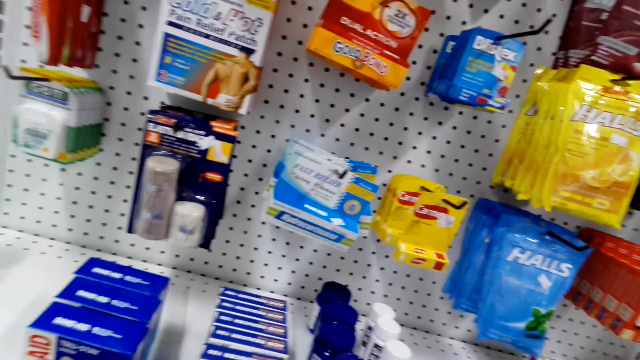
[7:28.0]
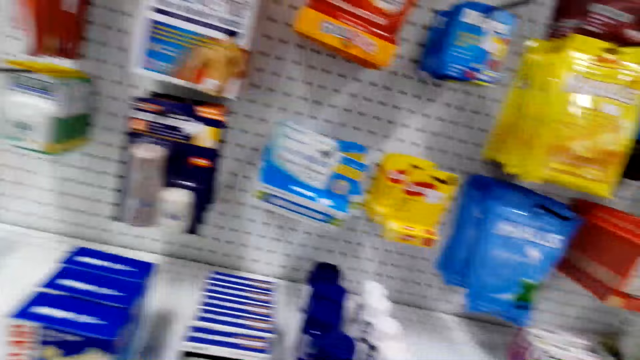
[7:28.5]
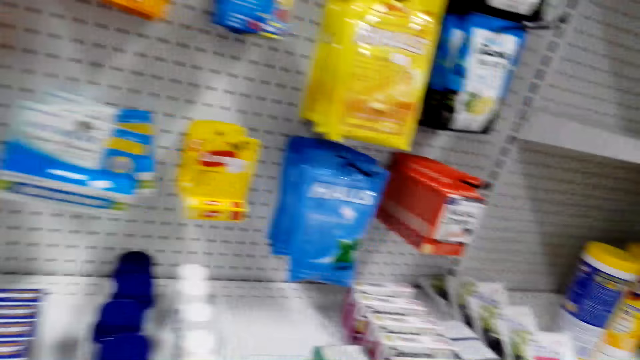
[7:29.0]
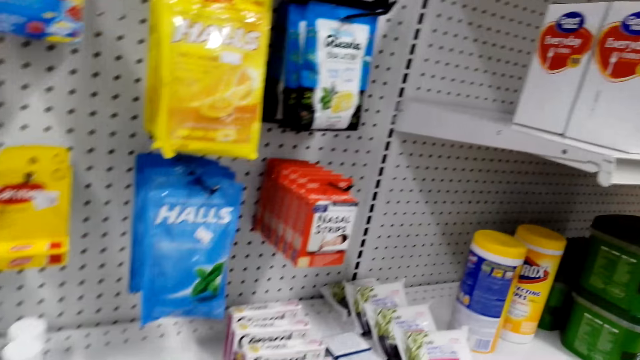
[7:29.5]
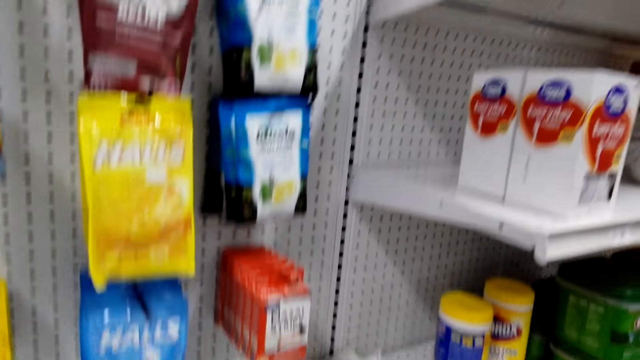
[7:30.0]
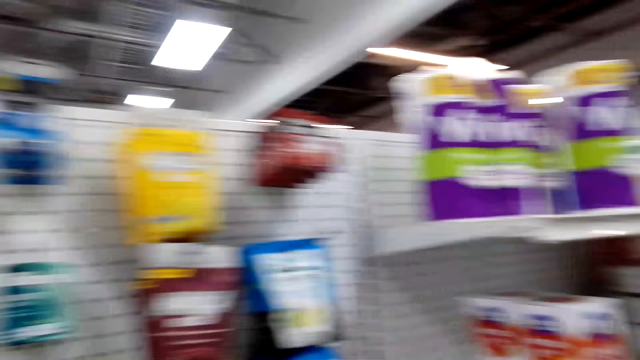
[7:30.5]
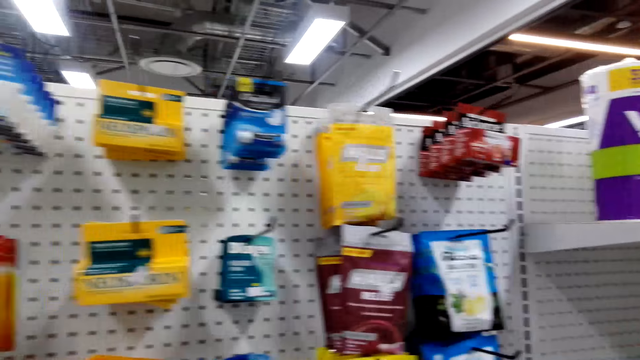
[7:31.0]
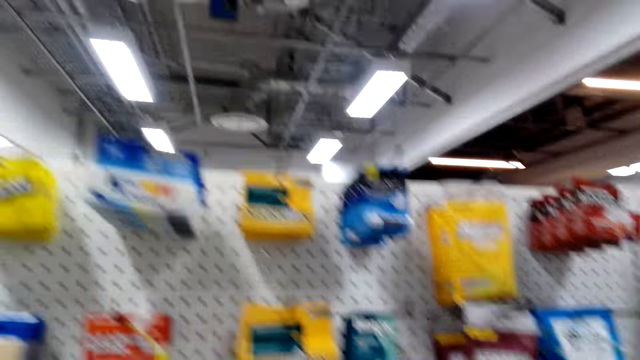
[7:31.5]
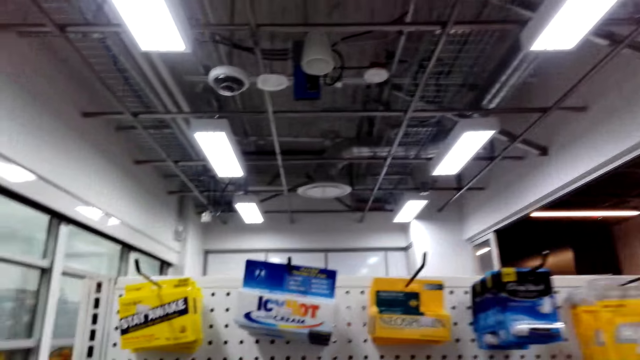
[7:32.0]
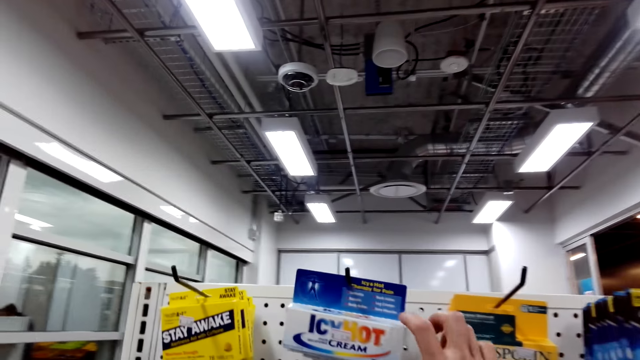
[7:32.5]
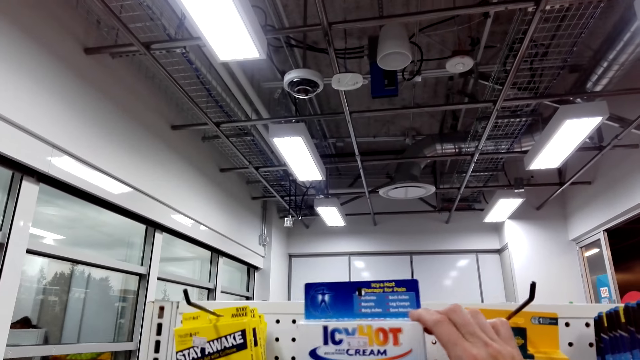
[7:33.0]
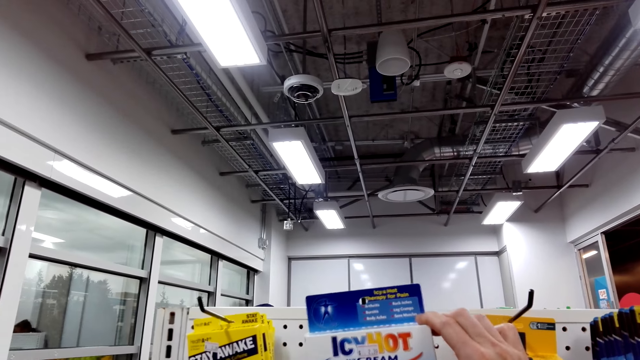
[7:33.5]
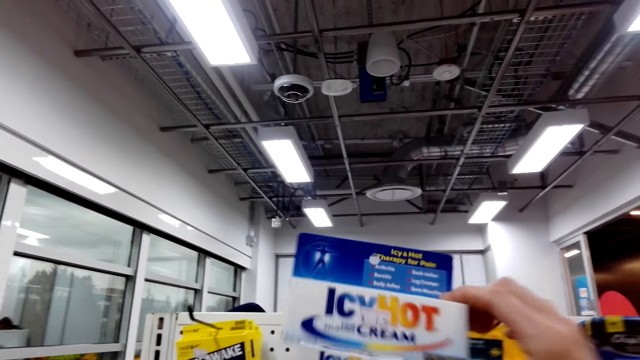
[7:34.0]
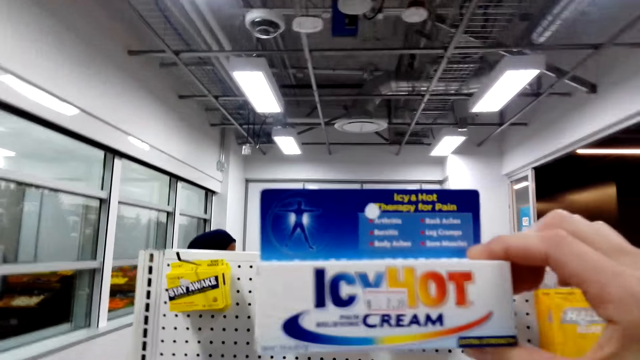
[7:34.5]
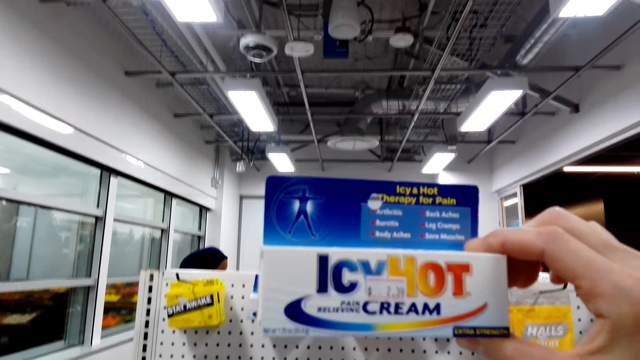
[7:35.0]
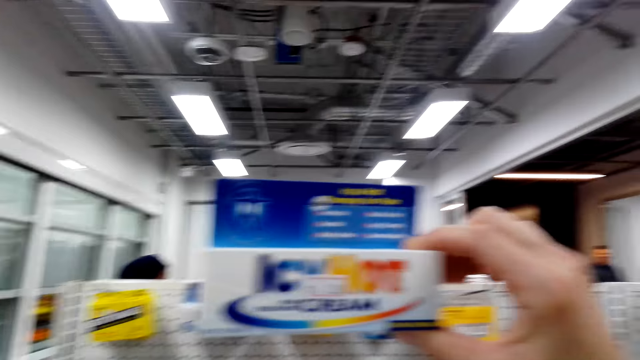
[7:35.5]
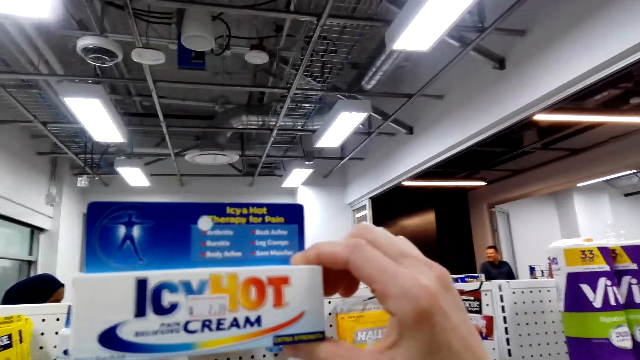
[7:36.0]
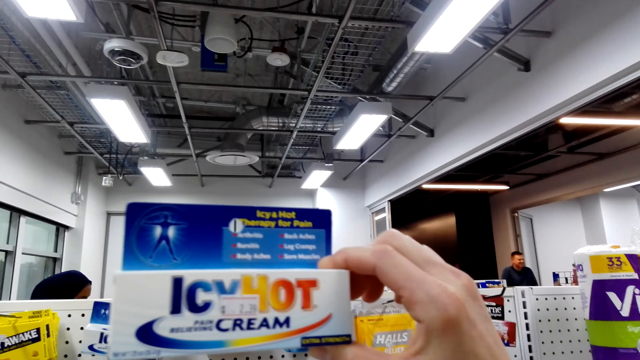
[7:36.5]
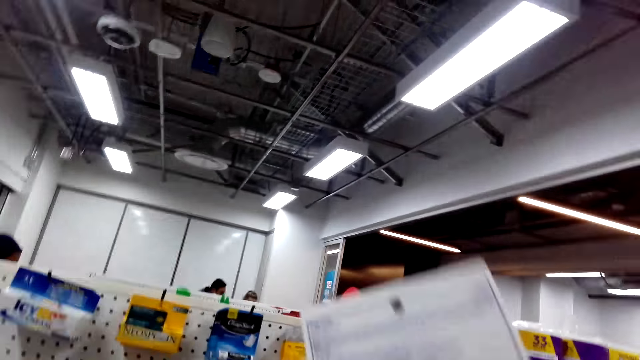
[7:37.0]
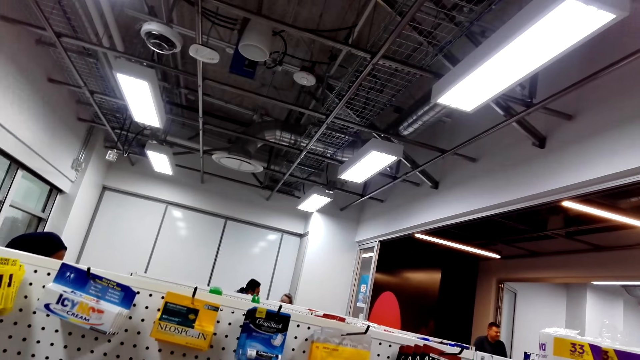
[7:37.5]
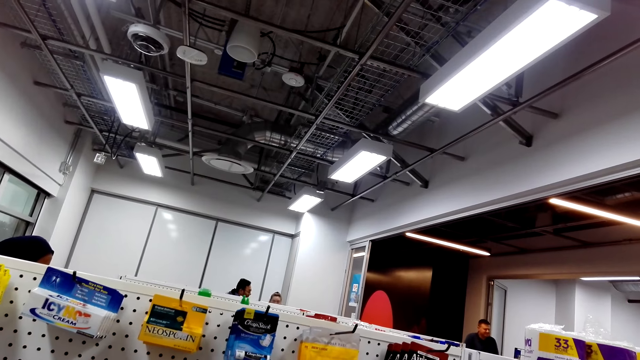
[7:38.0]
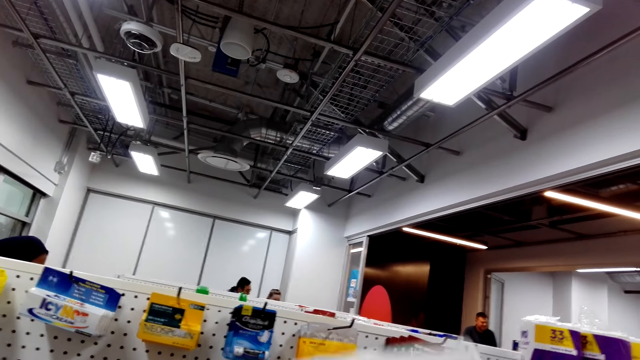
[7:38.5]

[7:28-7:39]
The camera wearer picks up a therapy cream.

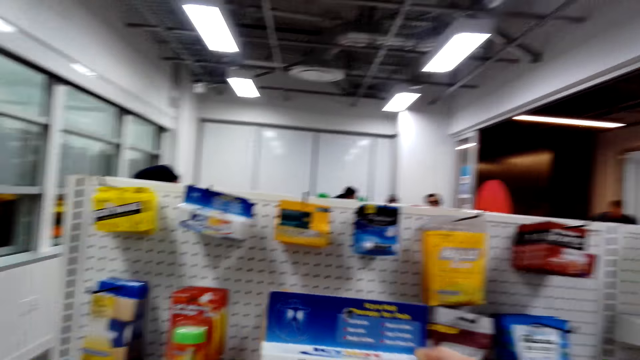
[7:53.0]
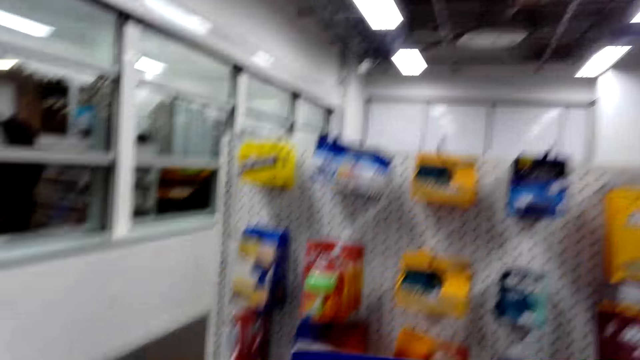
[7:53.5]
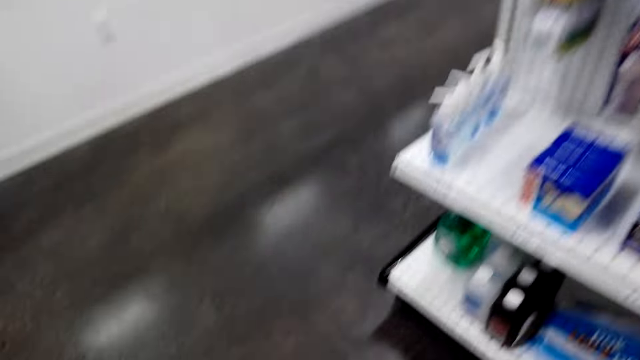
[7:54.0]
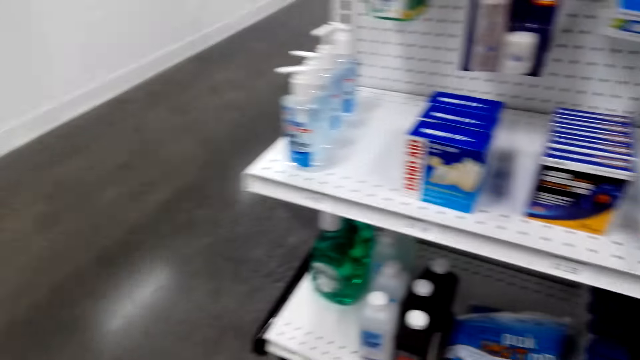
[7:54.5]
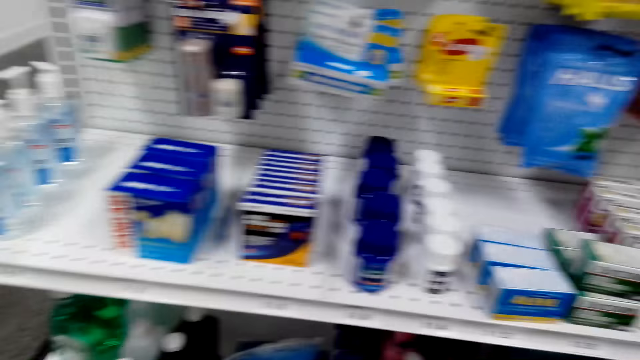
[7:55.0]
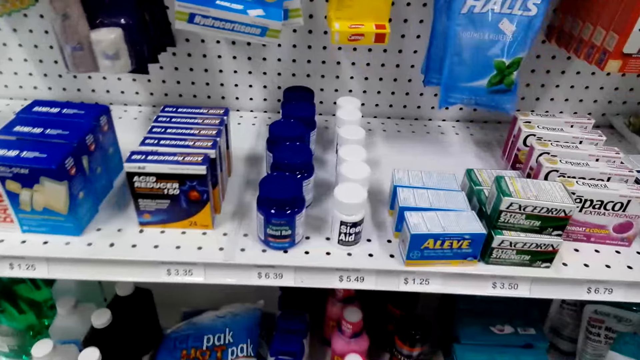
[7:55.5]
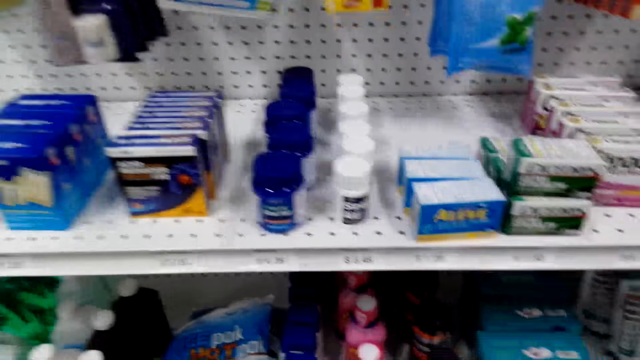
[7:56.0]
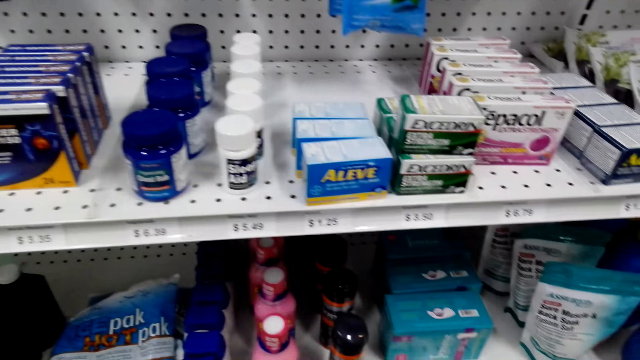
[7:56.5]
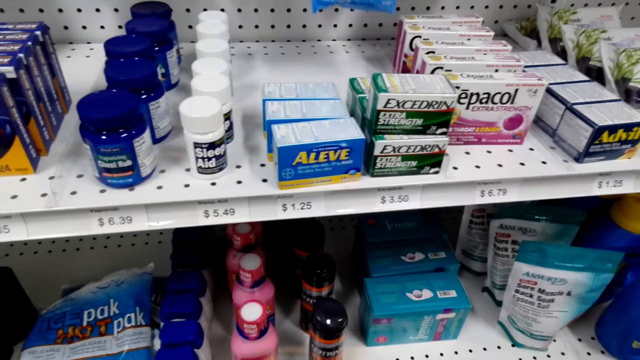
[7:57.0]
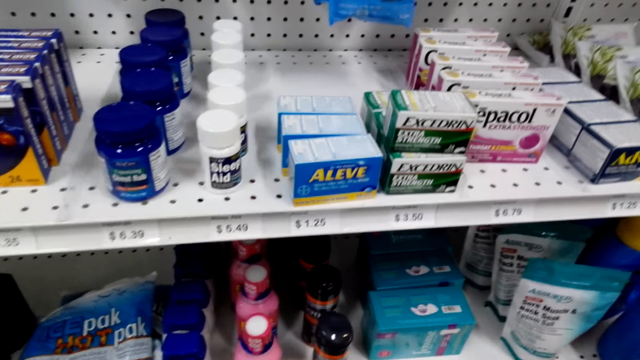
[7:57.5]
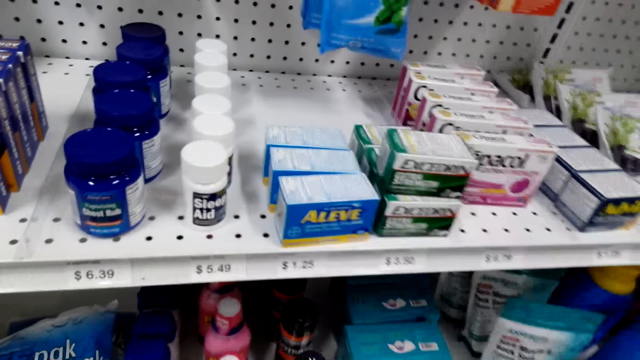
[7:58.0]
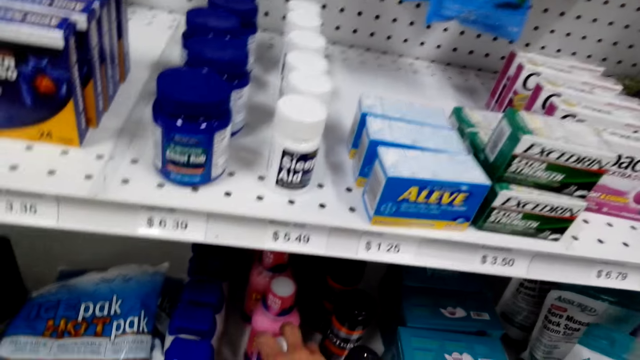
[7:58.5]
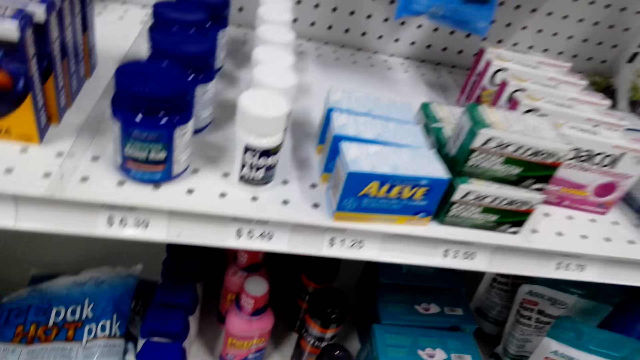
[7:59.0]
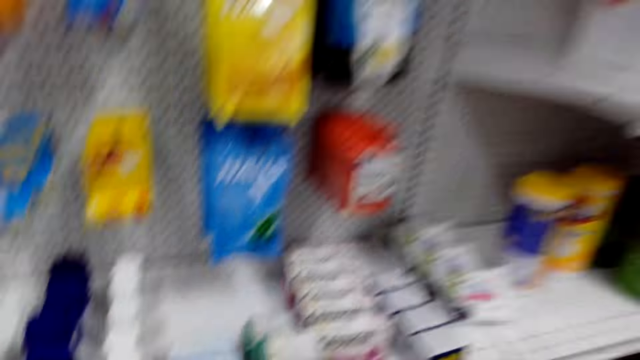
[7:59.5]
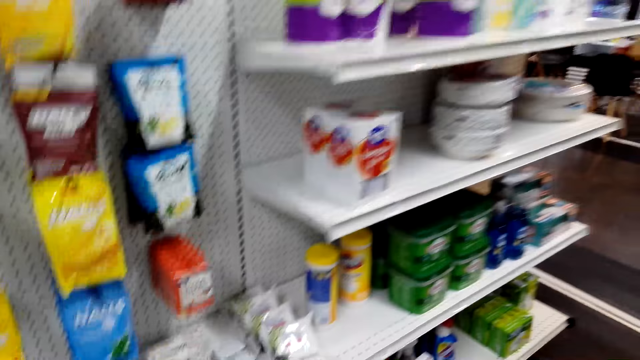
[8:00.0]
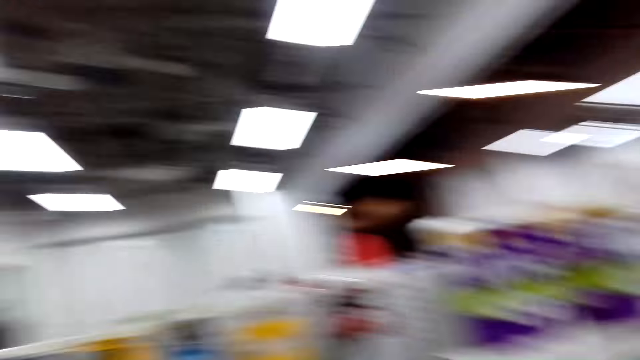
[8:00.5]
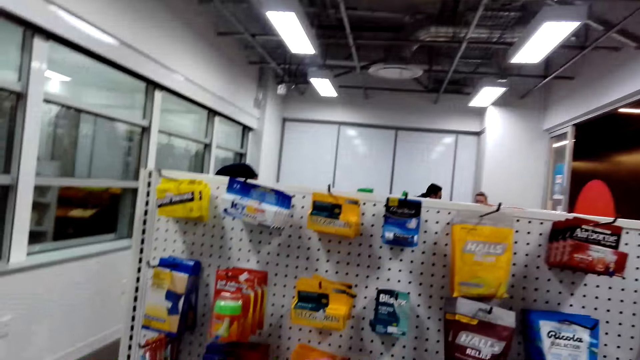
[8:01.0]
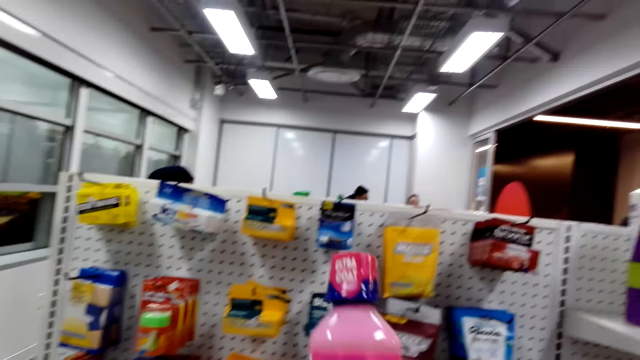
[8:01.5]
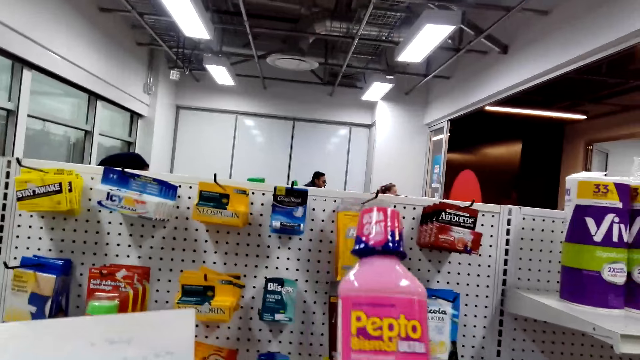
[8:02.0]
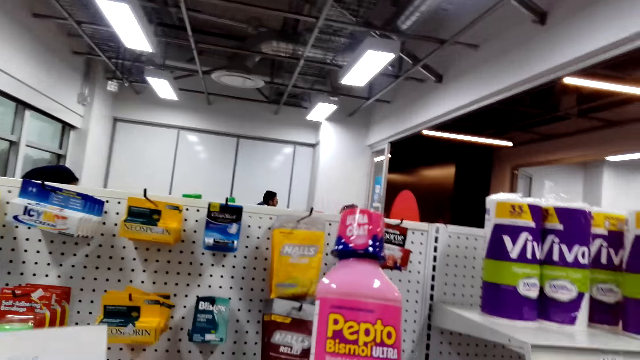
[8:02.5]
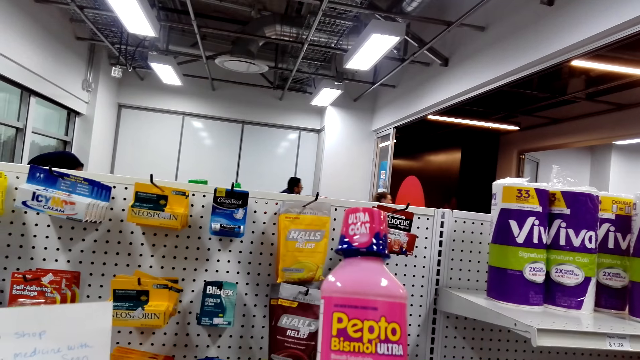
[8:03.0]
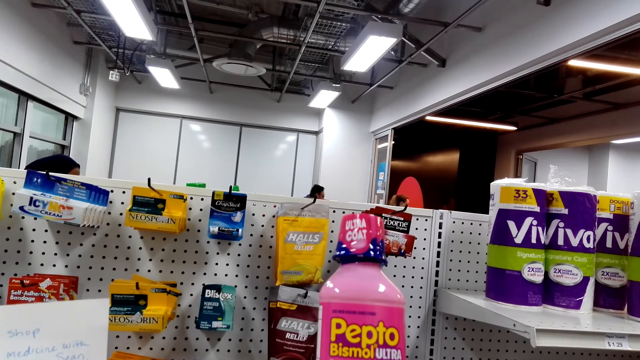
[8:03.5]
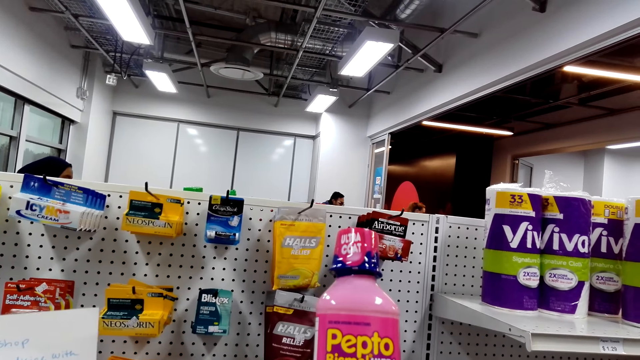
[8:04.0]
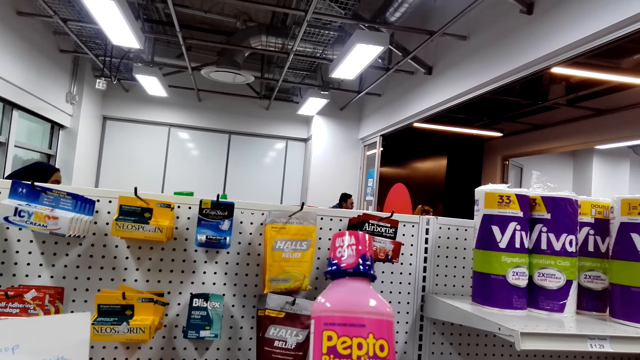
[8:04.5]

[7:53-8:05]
The camera wearer looks around. They look around again. They hold an ultra coat bottle.
